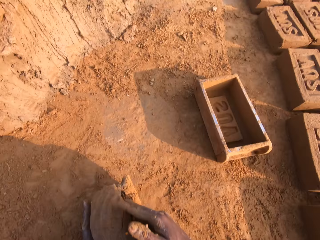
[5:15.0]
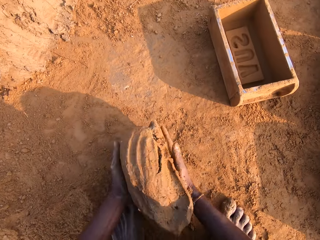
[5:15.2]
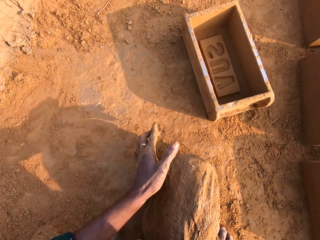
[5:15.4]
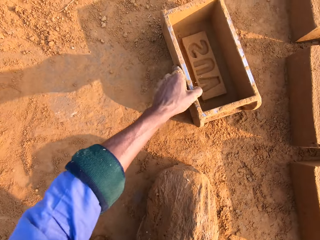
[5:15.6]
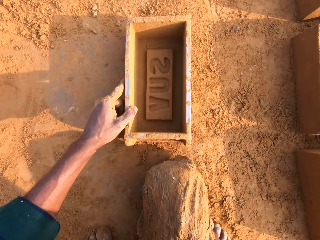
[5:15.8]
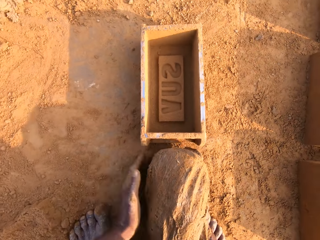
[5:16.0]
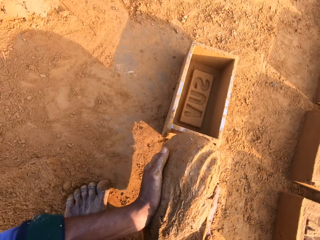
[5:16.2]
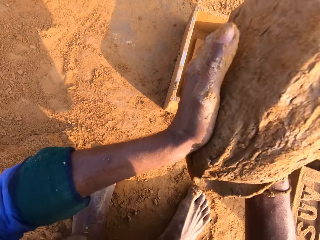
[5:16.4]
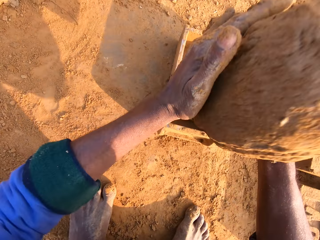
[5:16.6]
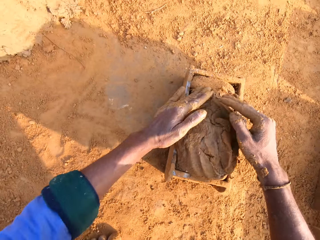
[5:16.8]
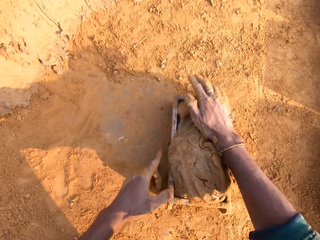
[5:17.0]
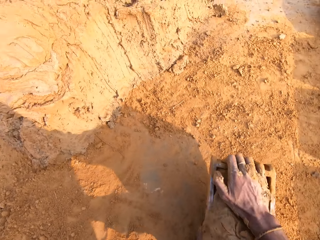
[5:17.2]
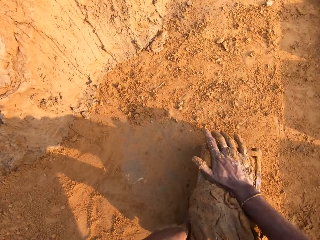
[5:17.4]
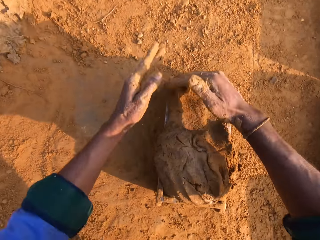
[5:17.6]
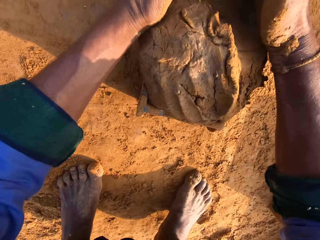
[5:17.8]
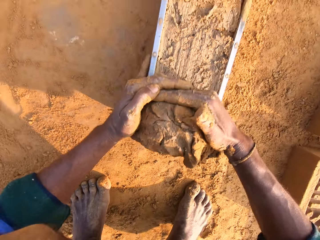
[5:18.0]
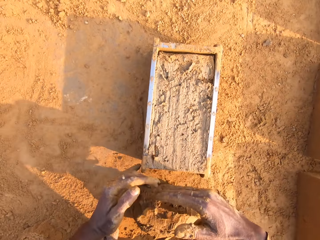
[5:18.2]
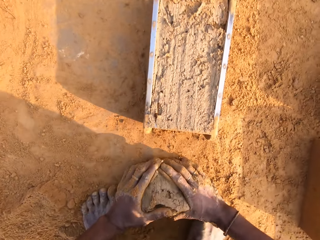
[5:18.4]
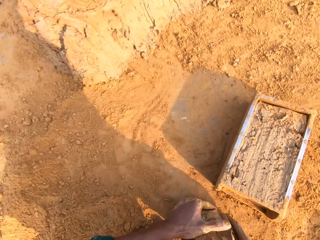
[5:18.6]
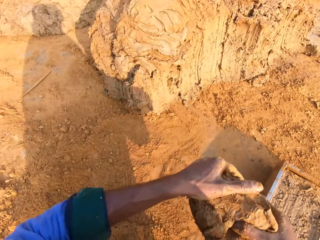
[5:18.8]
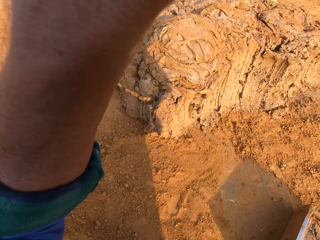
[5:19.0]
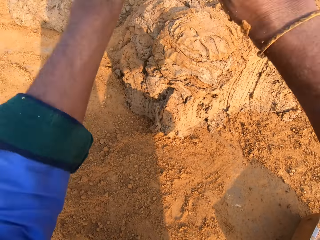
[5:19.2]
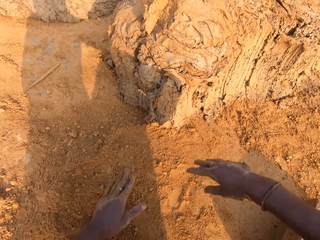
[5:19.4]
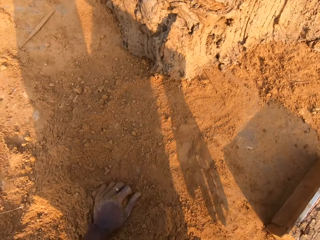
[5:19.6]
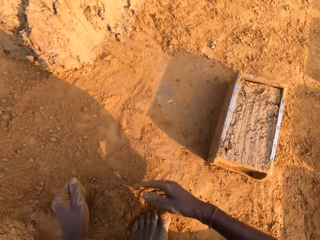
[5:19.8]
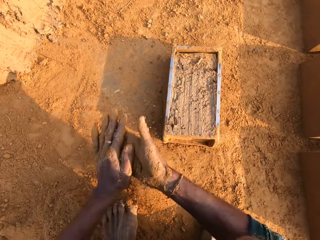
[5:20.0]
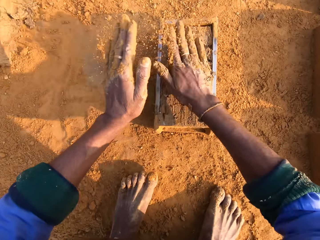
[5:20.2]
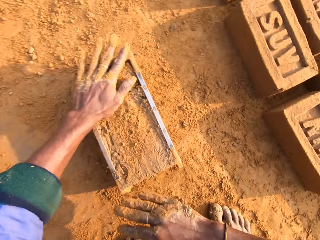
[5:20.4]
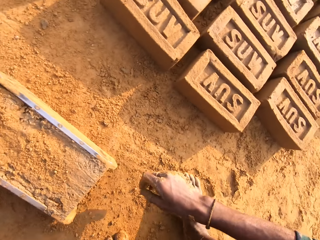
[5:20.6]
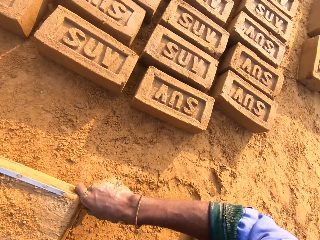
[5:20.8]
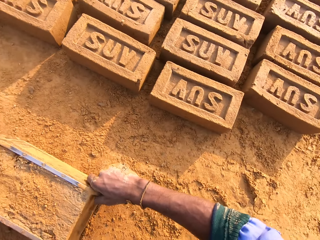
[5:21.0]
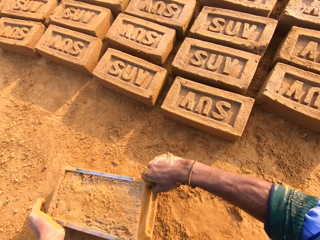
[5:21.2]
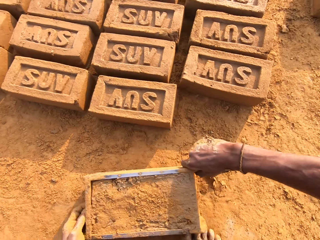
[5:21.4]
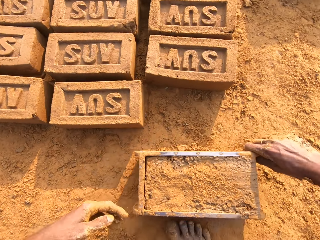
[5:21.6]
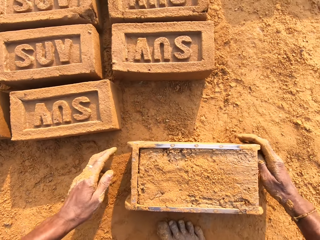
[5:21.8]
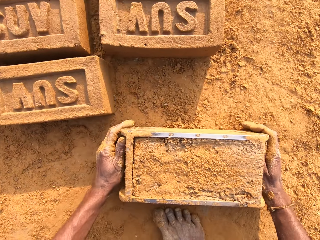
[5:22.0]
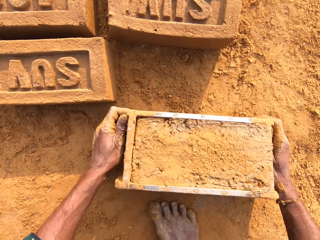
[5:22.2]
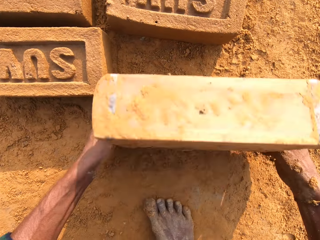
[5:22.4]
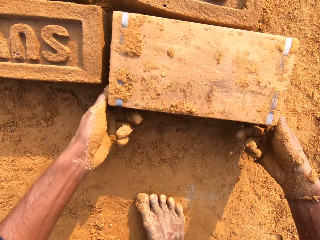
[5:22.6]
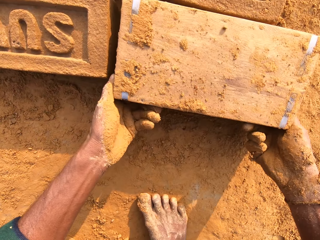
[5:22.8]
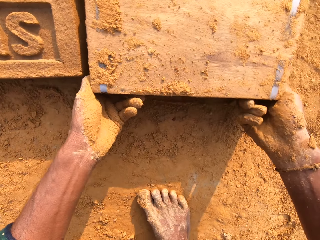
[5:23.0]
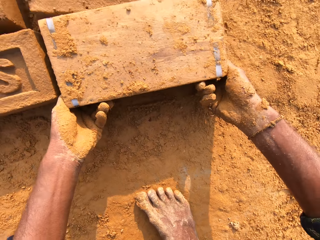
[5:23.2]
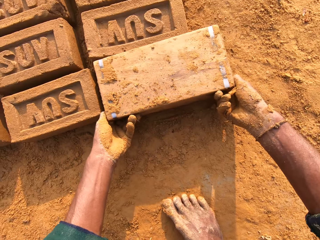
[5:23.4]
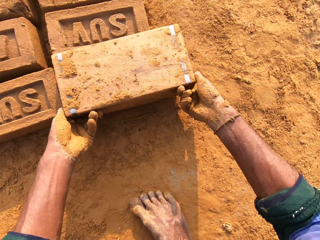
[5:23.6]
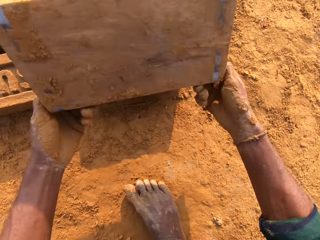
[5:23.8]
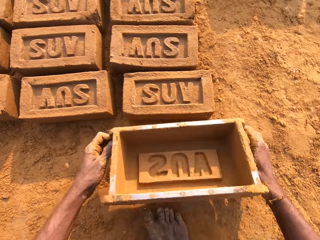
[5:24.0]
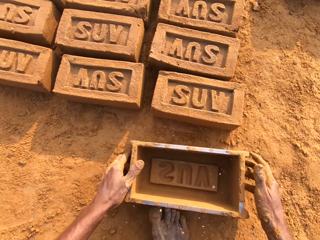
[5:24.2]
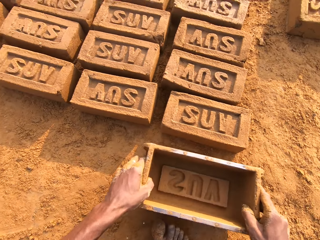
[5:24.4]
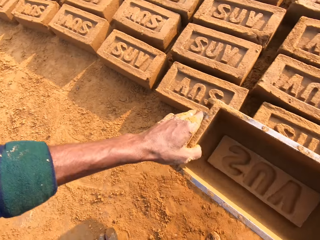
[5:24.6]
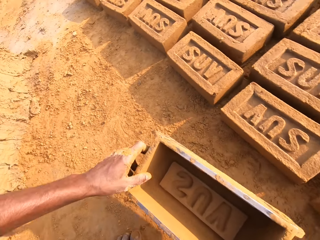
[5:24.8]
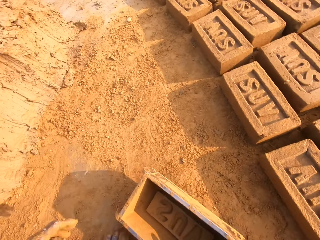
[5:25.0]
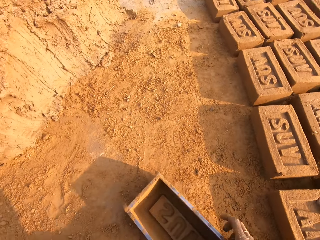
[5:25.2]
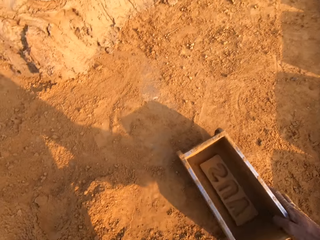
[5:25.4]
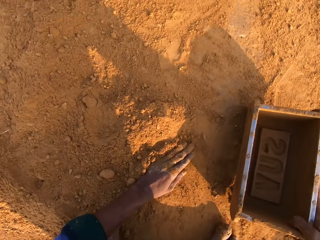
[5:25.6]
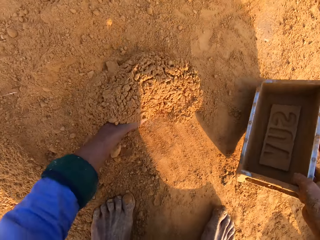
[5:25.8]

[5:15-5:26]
The camera wearer carries the clay or mud with the right hand. They pull the wooden box or brick mold with the left hand. They hold the mud with both hands. They throw the mud in the wooden box with both hands. They remove the excess clay from the brick mold and pick up the clay with both hands. They level the mud in the wooden box with both hands. They throw the mud on the heap of mud. They scoop the sand or soil on the ground with both hands. They pour the sand on the mud in the wooden box. They drag the wooden box on the ground with both hands. They pour the brick on the ground with the wooden box. They carry the brick mold with both hands. They drop the brick mold on the ground. They rub the left hand on the soil.

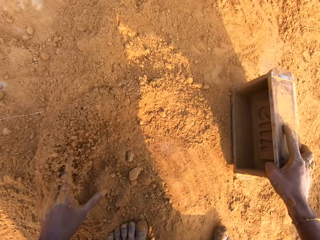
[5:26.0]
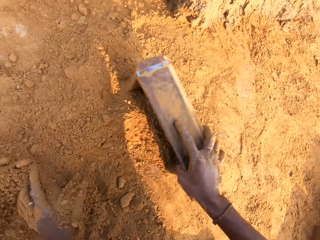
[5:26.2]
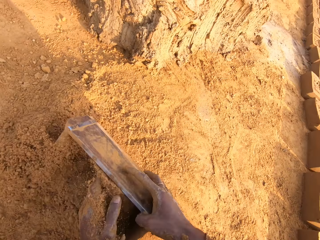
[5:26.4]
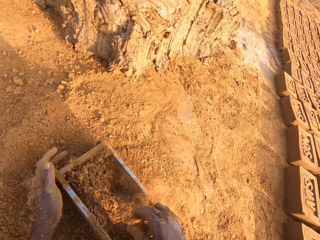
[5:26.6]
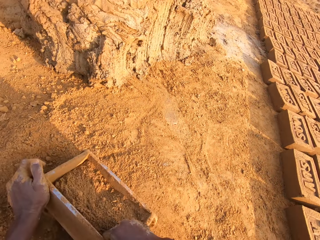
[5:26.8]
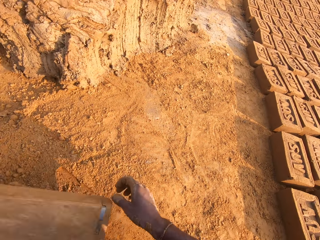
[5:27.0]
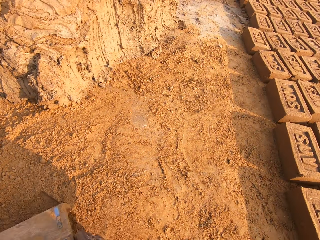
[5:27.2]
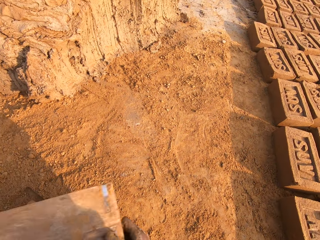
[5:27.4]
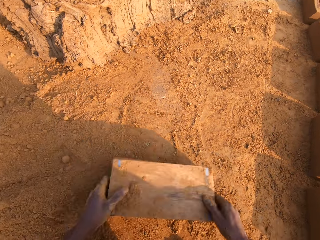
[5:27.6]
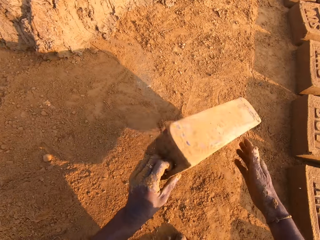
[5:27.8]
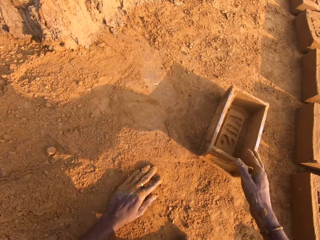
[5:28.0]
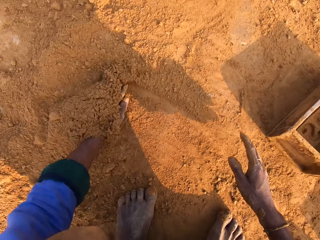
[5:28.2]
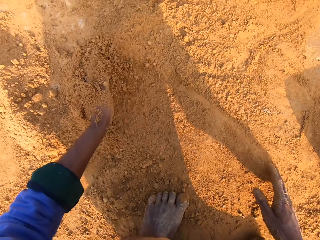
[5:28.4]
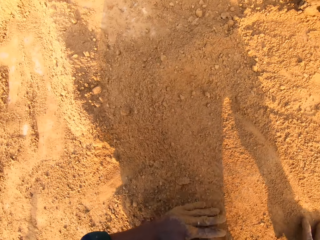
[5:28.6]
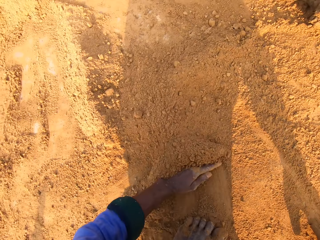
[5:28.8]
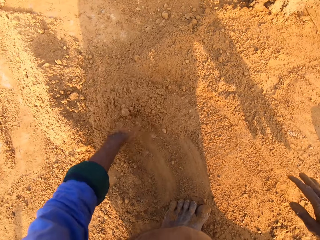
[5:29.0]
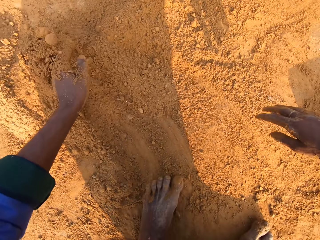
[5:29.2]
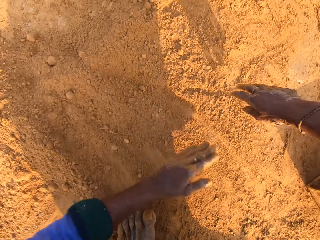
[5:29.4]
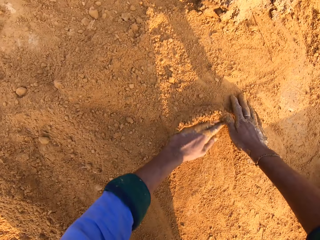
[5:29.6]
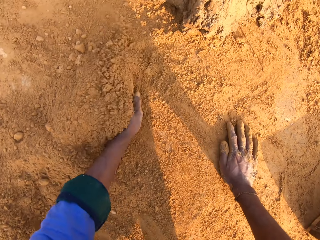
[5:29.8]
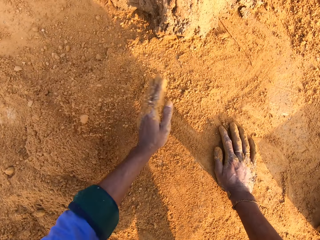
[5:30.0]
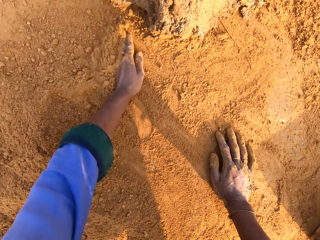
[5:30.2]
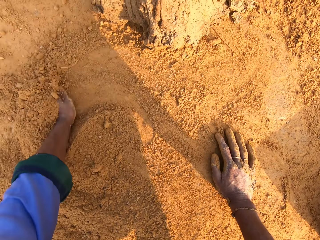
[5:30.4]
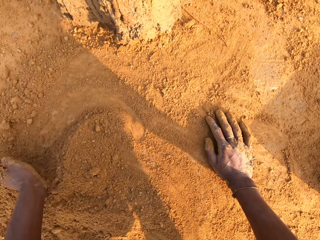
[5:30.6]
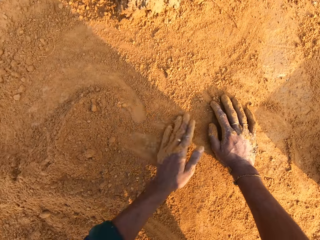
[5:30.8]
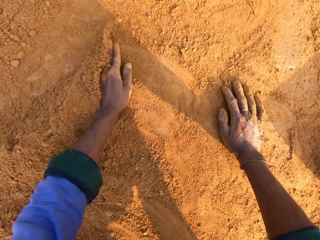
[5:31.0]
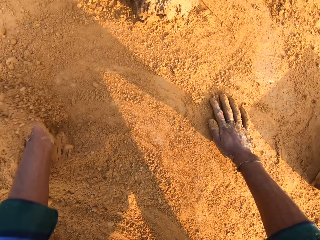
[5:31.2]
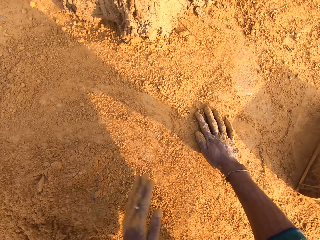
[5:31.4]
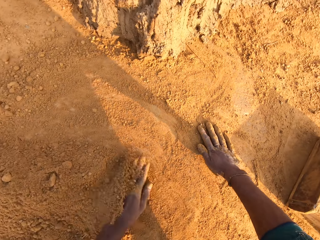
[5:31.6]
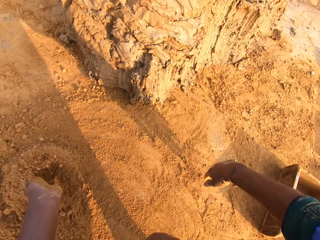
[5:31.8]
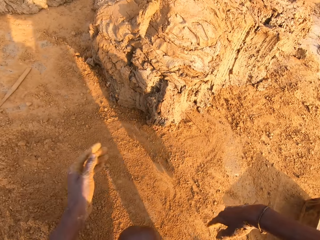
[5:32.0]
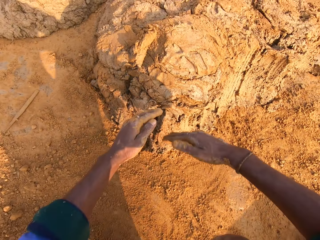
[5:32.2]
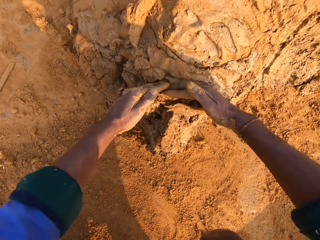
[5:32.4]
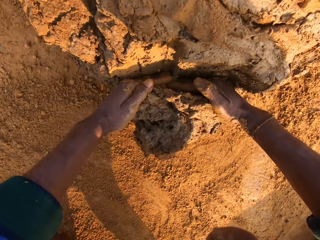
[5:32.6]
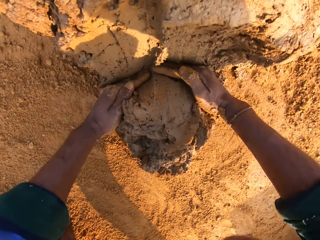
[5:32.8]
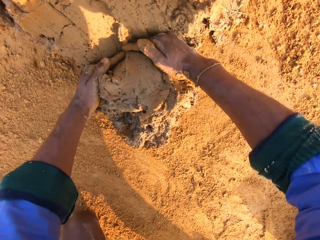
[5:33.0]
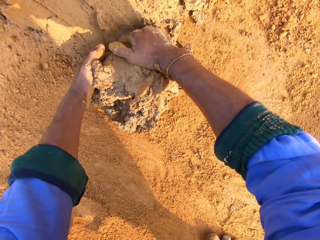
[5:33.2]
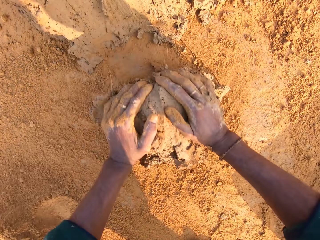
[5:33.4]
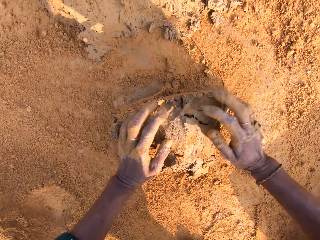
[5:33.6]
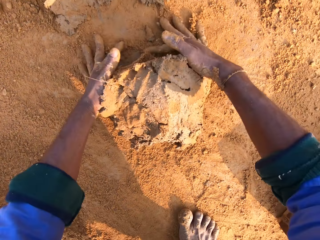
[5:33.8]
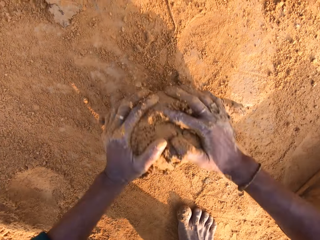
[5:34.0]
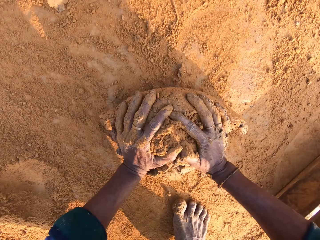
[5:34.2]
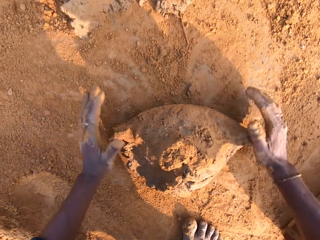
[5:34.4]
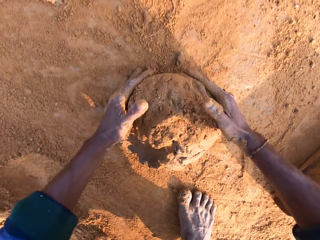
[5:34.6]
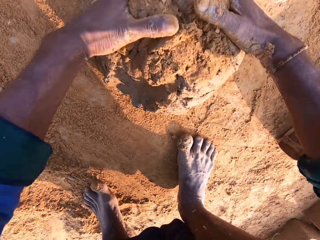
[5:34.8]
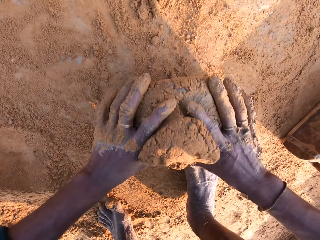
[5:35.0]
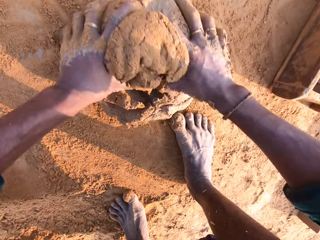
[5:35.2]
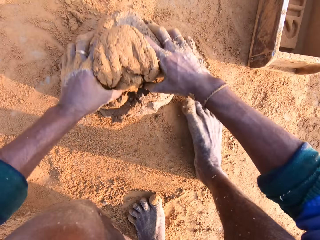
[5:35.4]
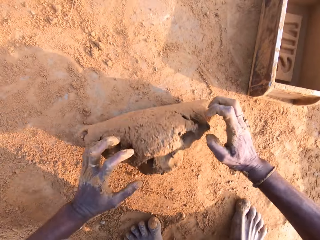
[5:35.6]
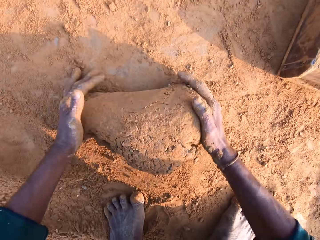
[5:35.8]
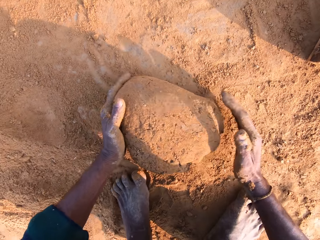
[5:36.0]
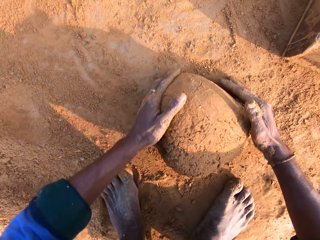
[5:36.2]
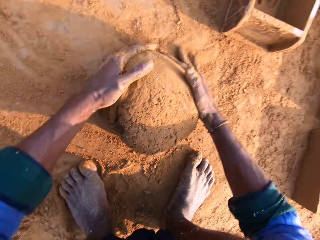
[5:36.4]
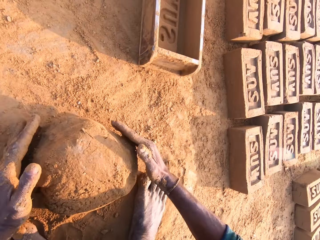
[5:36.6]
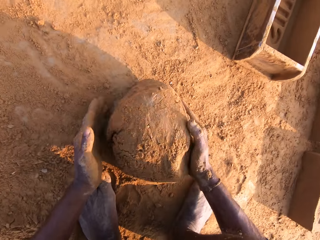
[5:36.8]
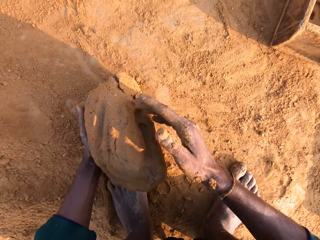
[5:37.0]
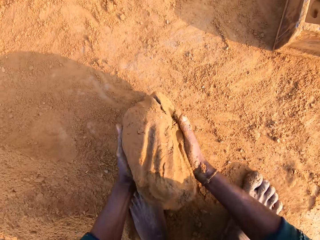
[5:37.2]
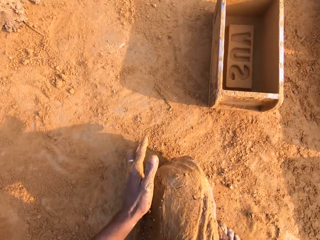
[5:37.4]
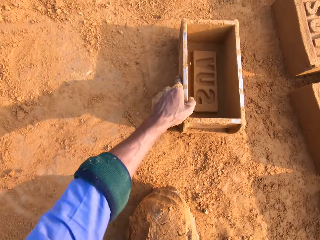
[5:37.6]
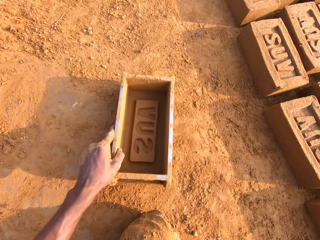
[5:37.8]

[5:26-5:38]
The camera wearer carries the brick mold or wooden box with the right hand. They move the sand or soil on the ground with the left hand. They scoop the sand on the ground with the wooden box in the right hand. They pour the sand in the wooden box on the ground. They throw the wooden box on the ground with both hands. They rub the left hand on the soil. They move the sand on the ground with the left hand. They swing both hands. They cut the clay or mud with both hands. They scoop the mud with both hands. They roll the mud on the ground with both hands. They carry the clay with the right hand and pull the brick mold with the left hand.
